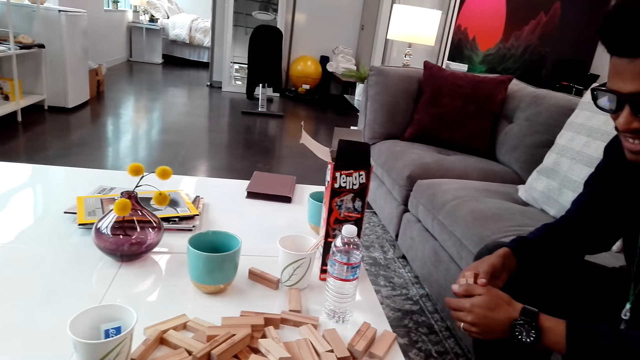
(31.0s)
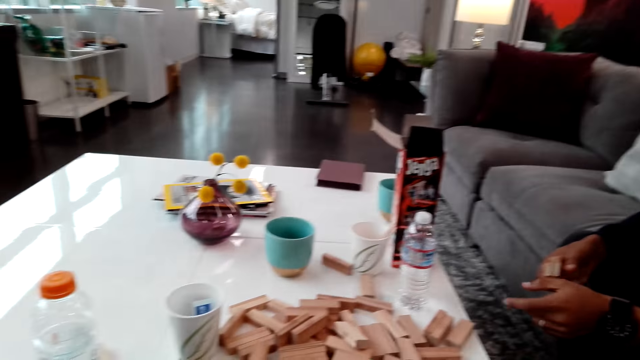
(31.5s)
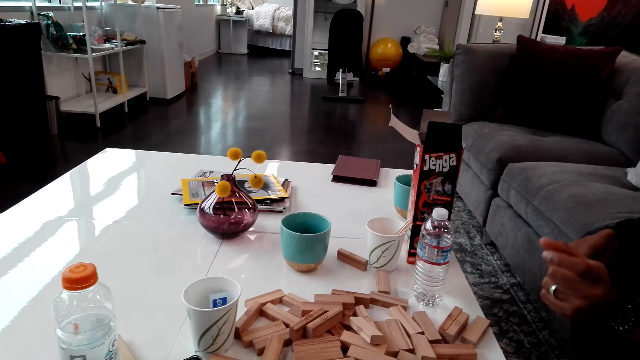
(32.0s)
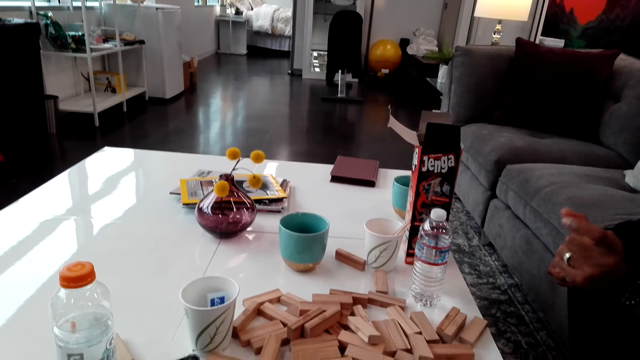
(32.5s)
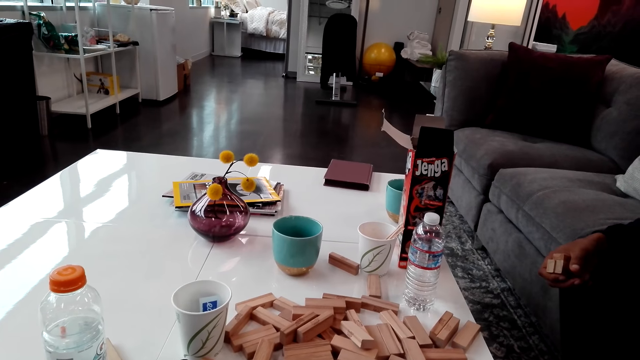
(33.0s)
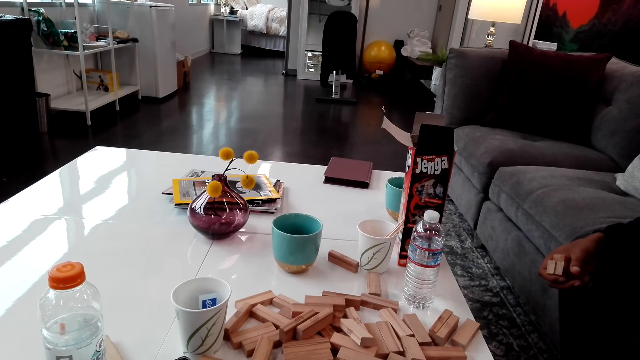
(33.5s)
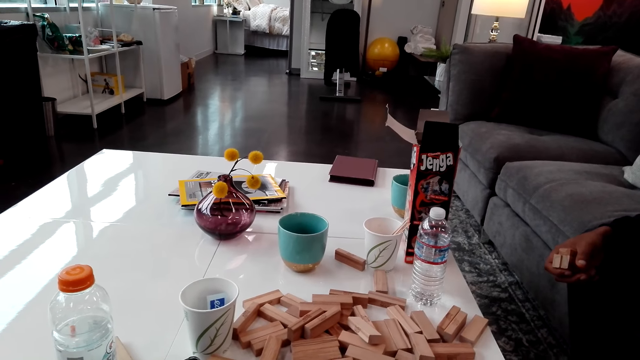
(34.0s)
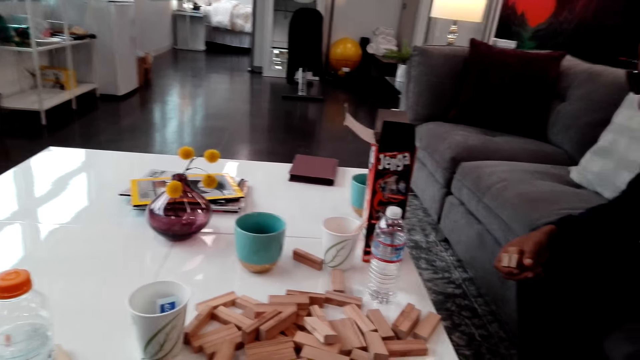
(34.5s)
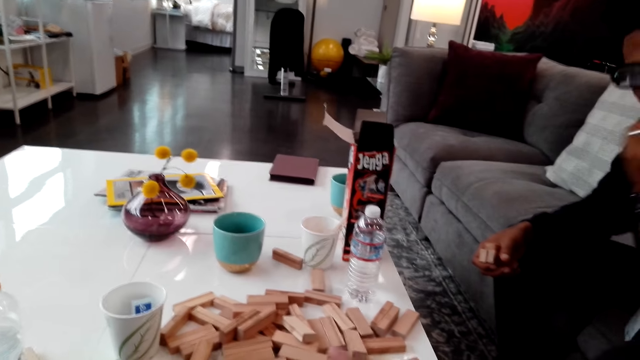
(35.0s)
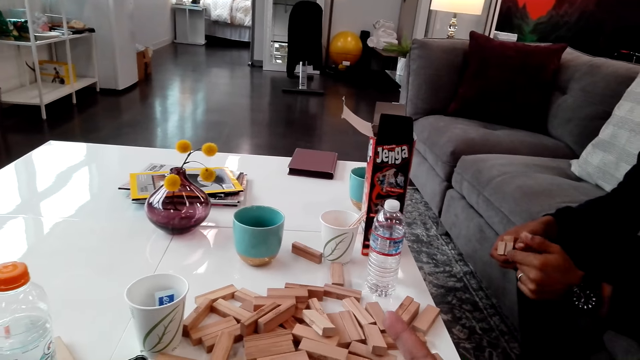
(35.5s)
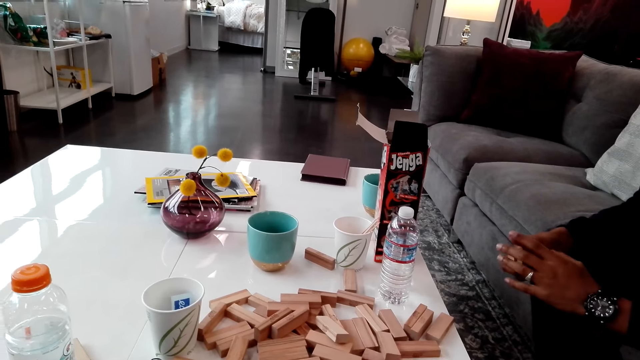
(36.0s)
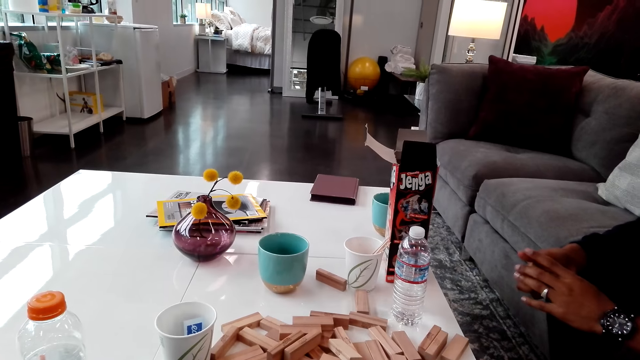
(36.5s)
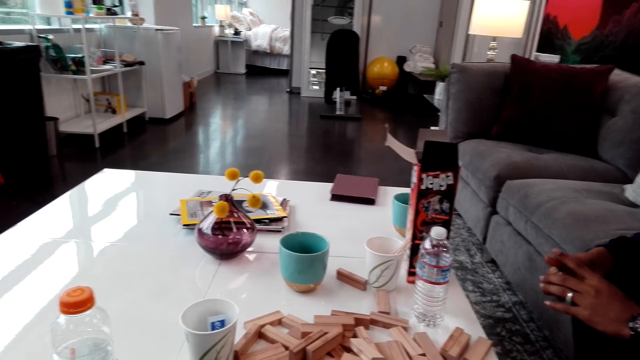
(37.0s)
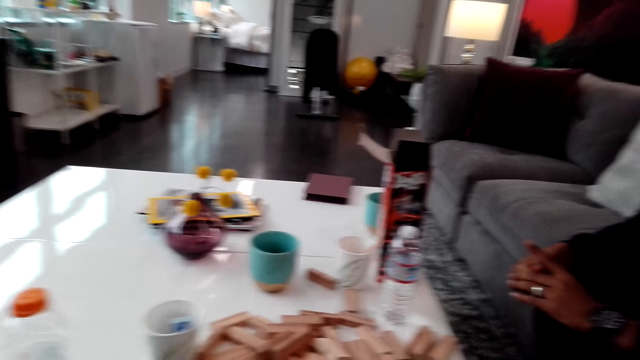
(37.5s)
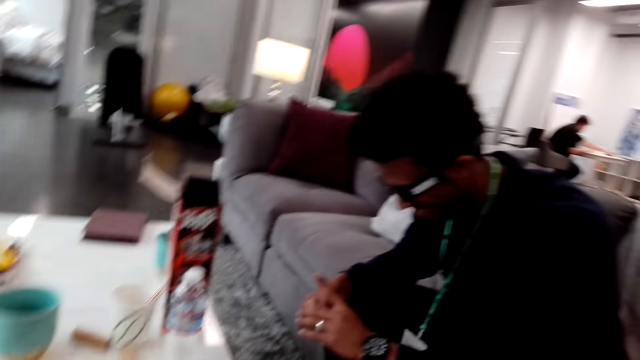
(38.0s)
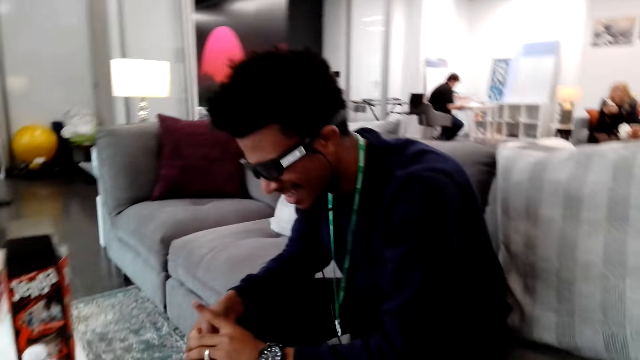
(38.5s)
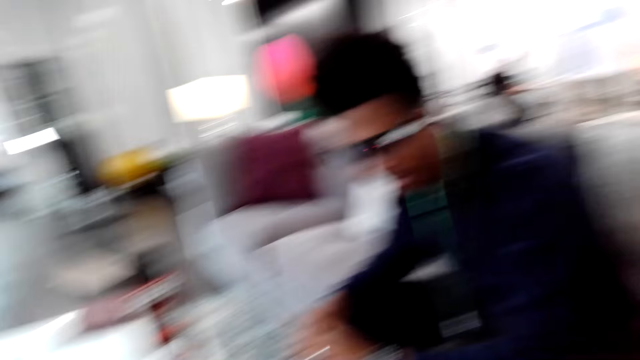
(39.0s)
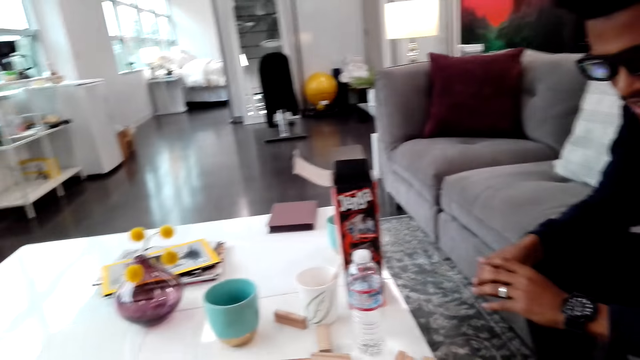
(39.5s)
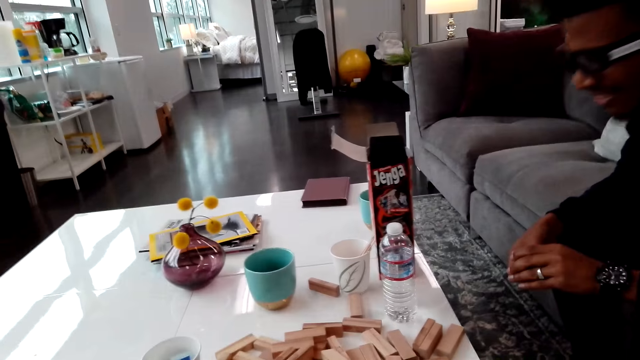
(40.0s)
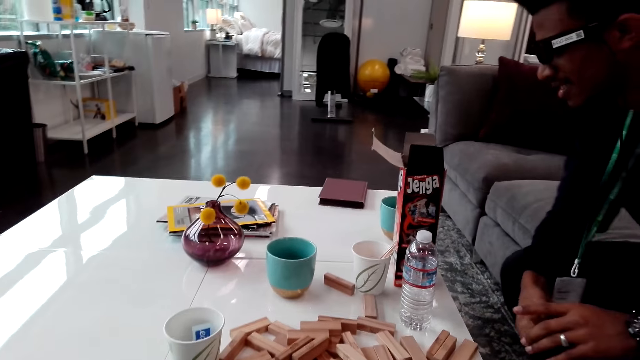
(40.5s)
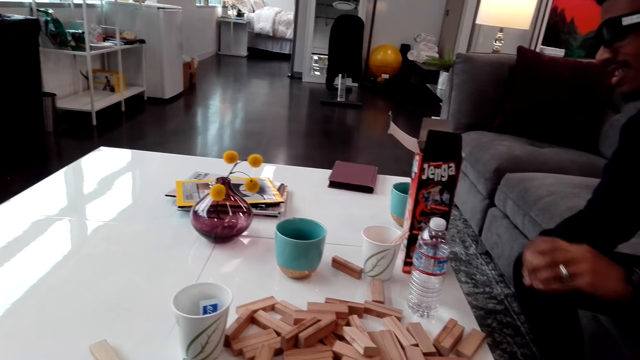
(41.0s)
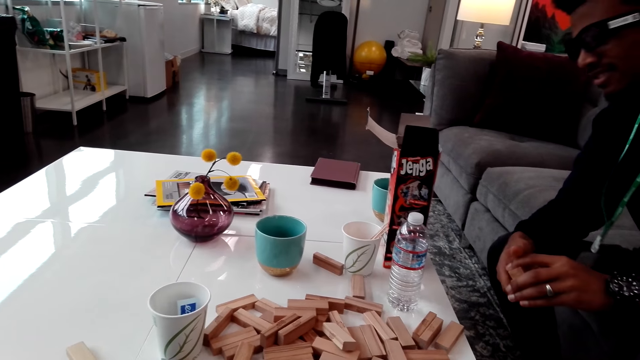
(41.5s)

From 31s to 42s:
The camera wearer looks around.

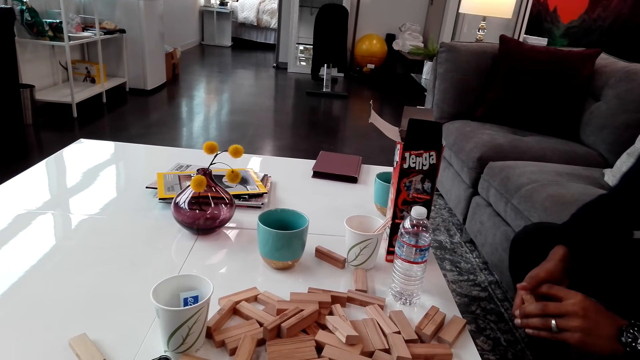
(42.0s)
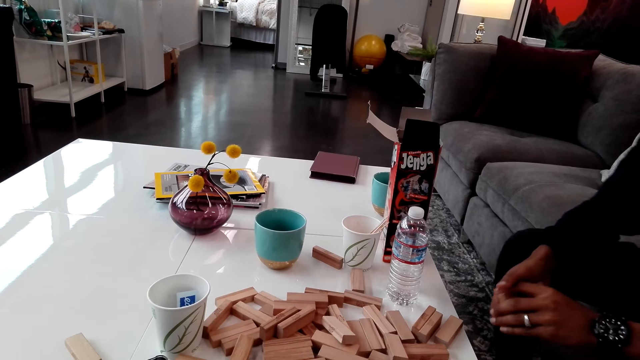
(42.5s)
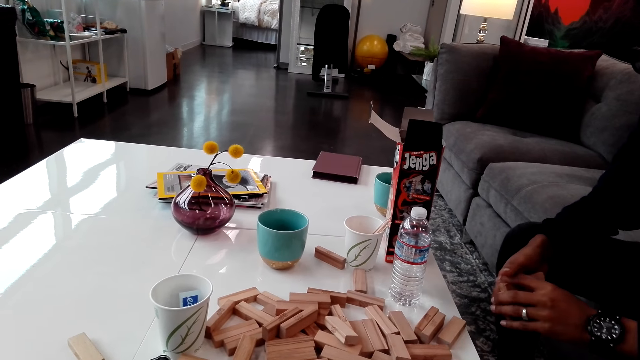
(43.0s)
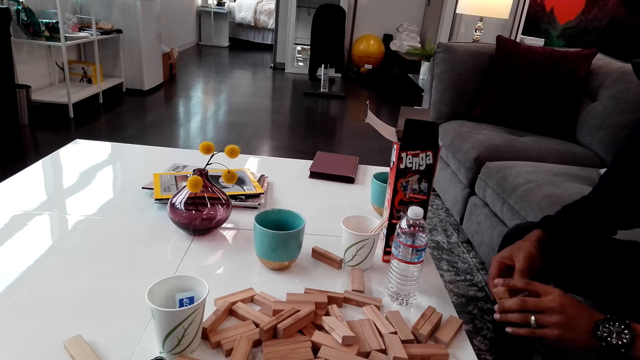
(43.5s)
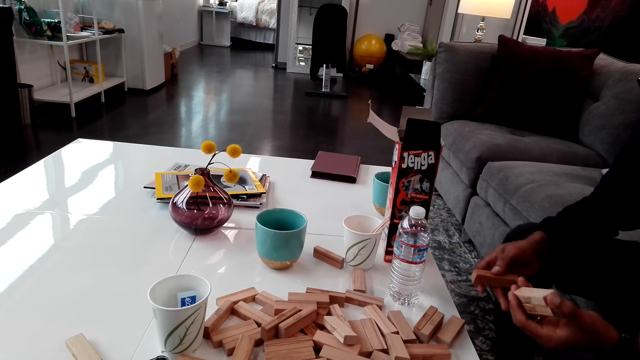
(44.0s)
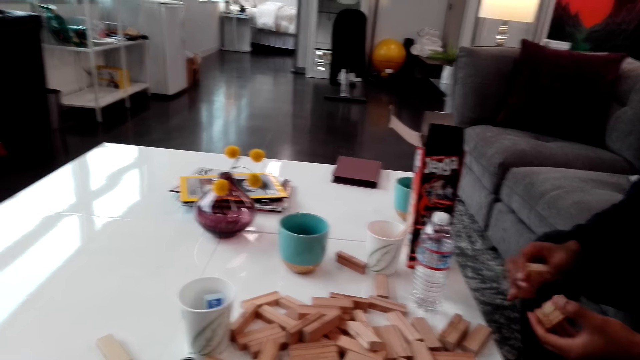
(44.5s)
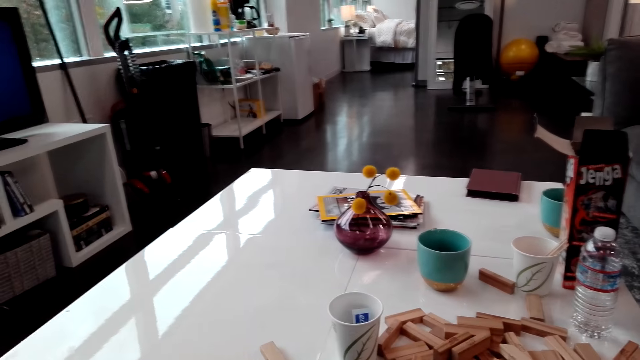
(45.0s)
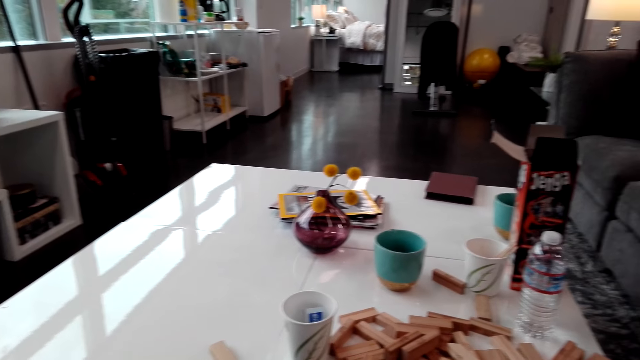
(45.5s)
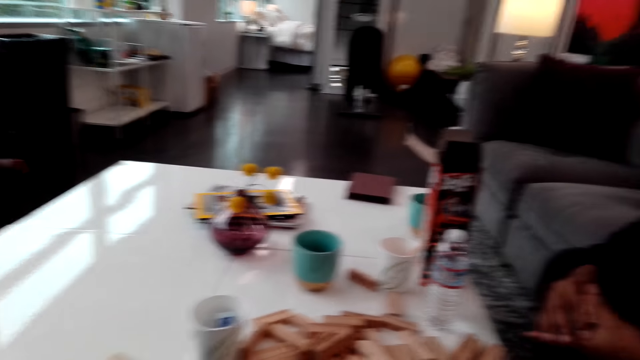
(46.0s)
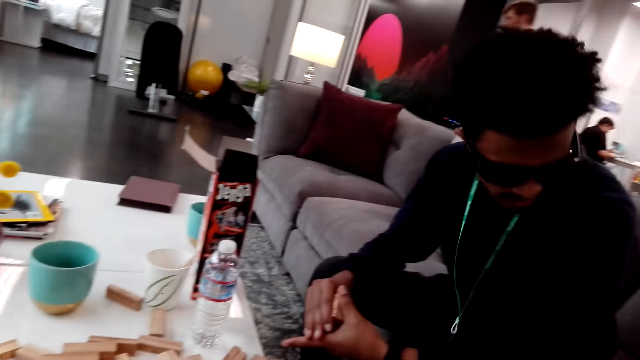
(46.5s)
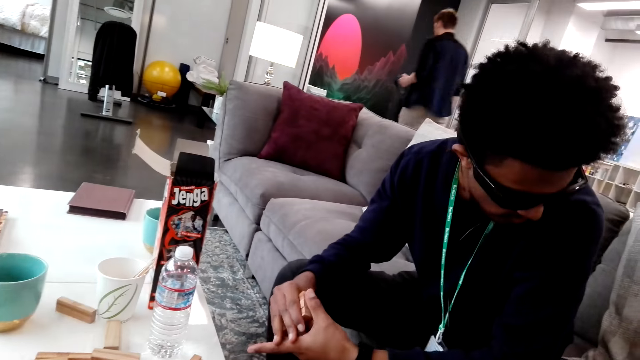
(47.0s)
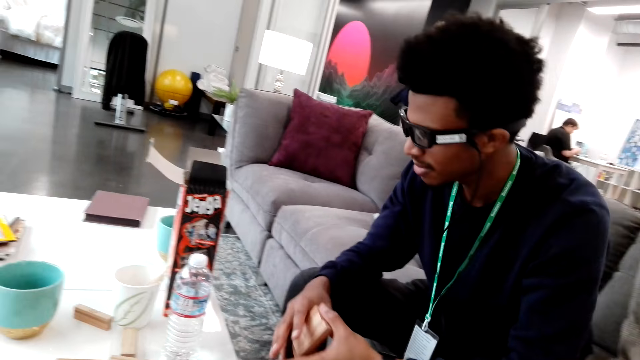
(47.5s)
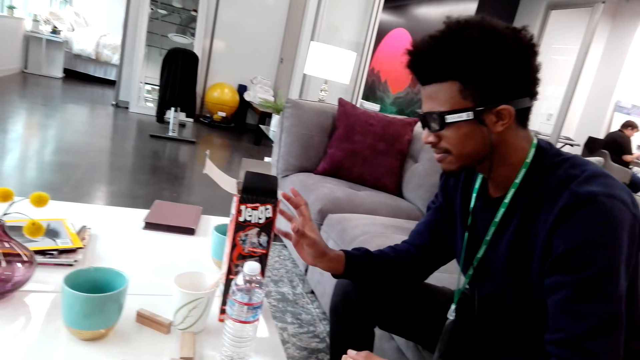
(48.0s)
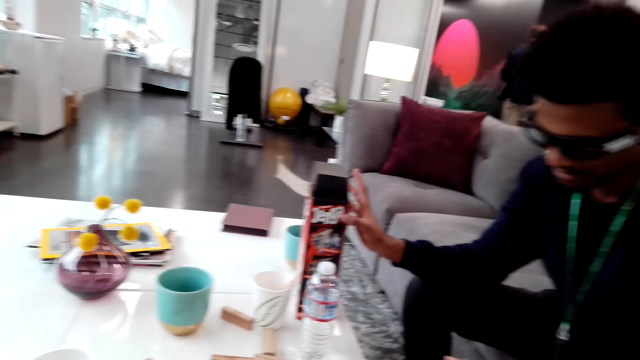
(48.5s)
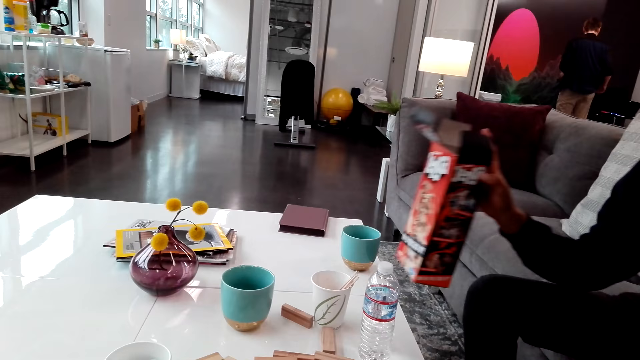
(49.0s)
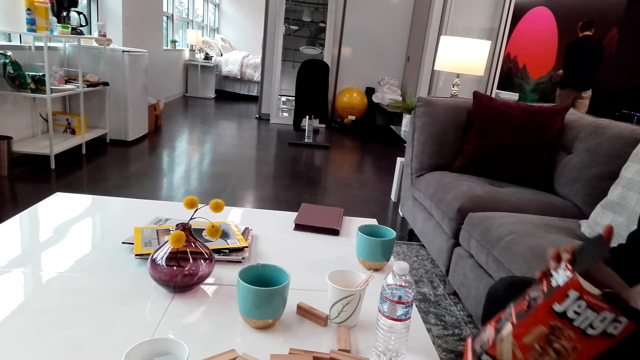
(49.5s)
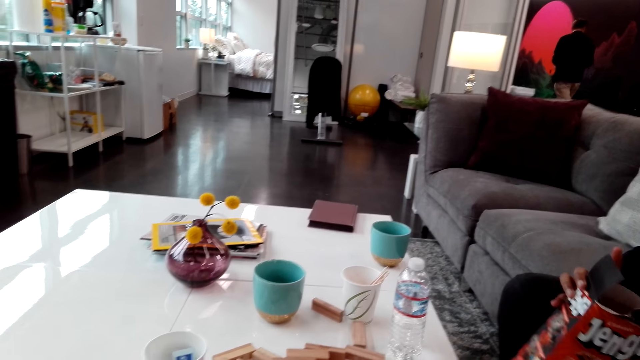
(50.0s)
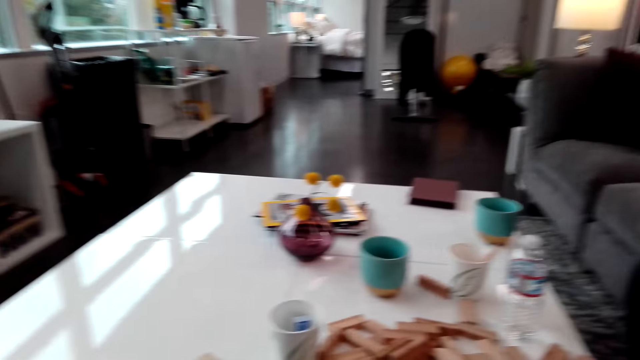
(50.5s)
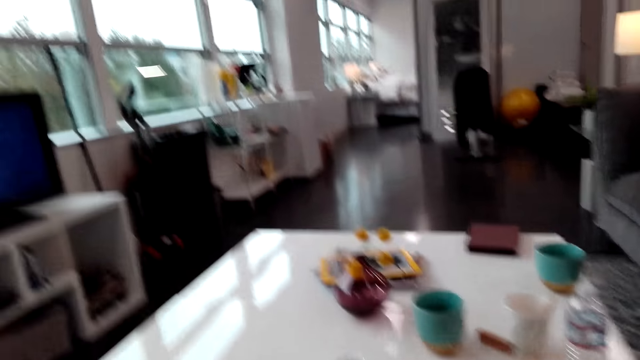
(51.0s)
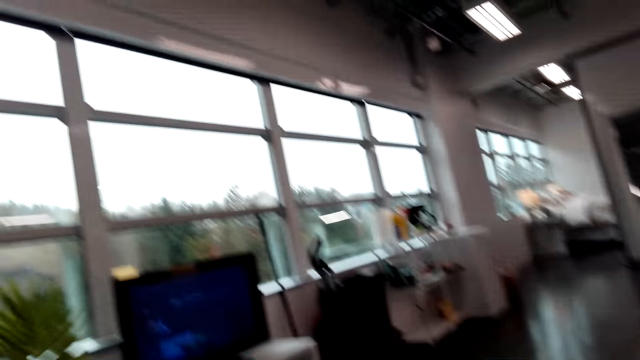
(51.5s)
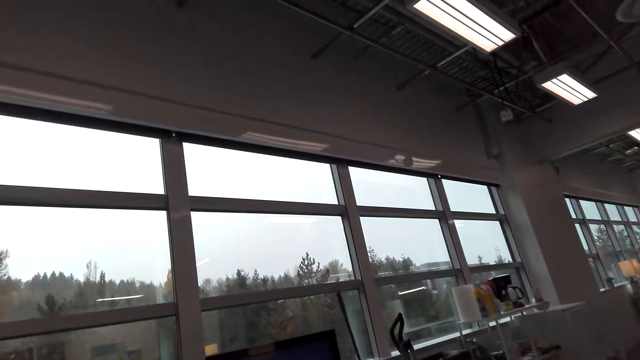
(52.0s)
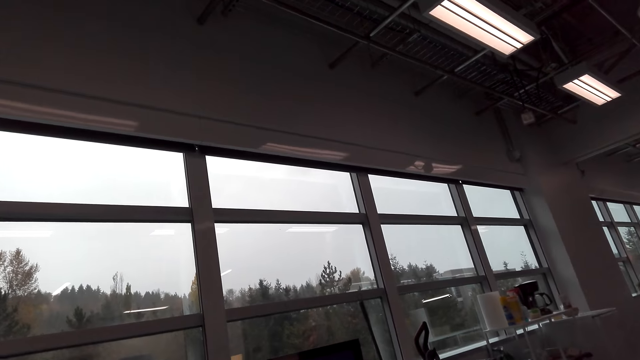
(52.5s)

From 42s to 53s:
A man moves hands. Another man walks. The first man picks up a box and holds the box. The camera wearer looks around the house.
